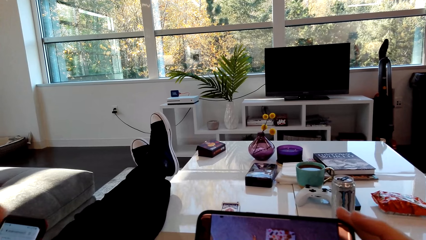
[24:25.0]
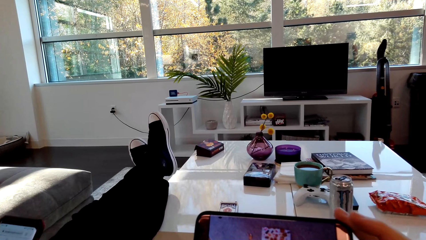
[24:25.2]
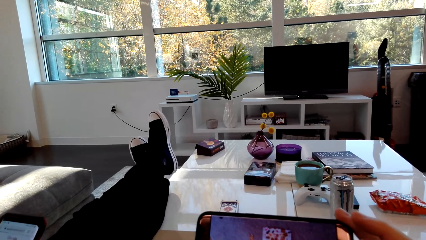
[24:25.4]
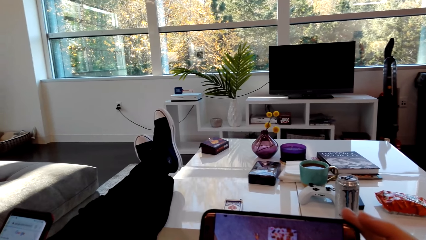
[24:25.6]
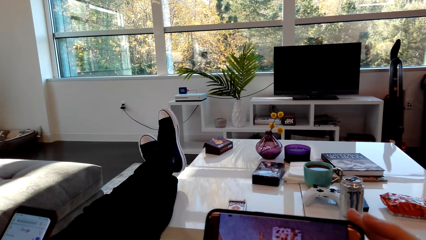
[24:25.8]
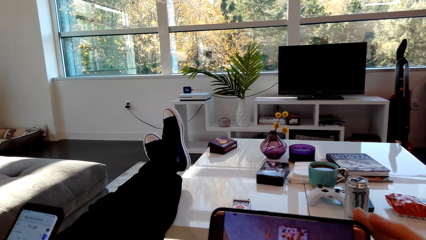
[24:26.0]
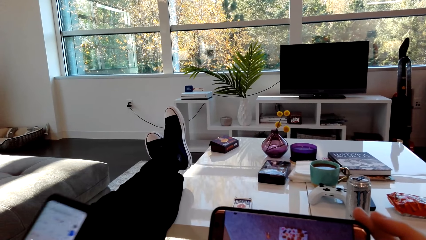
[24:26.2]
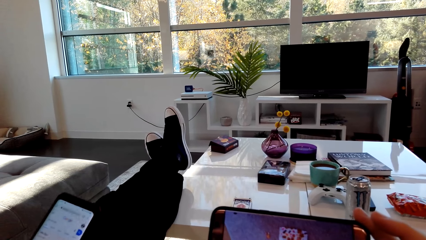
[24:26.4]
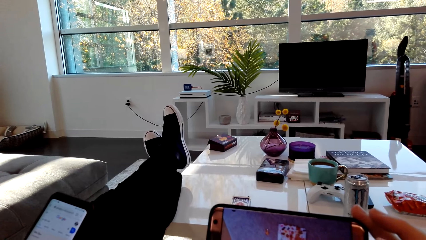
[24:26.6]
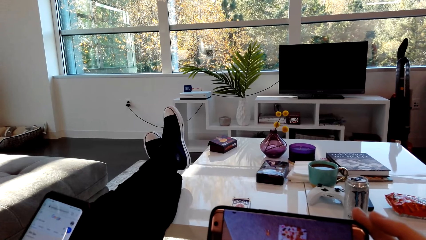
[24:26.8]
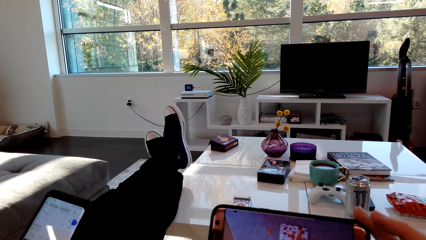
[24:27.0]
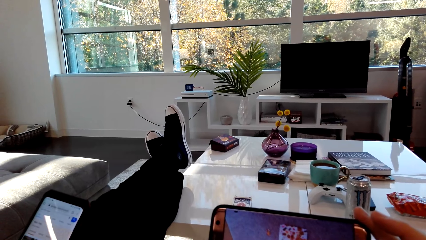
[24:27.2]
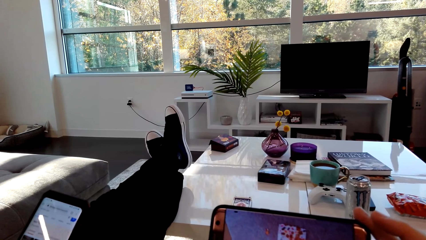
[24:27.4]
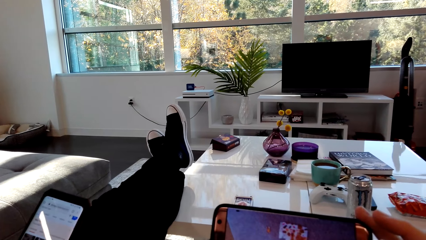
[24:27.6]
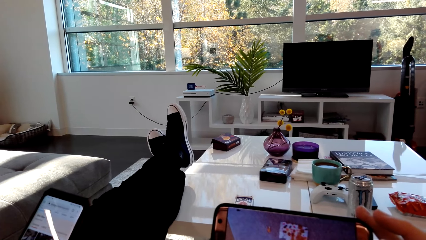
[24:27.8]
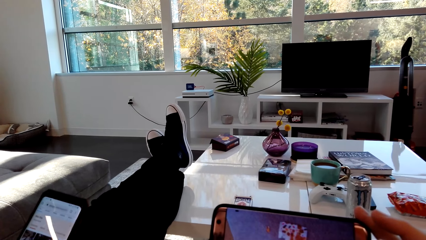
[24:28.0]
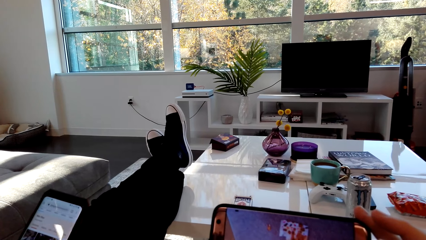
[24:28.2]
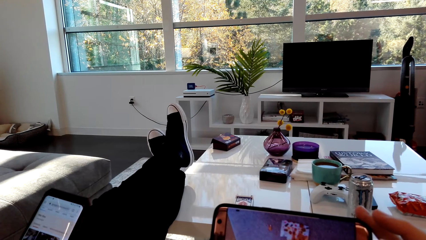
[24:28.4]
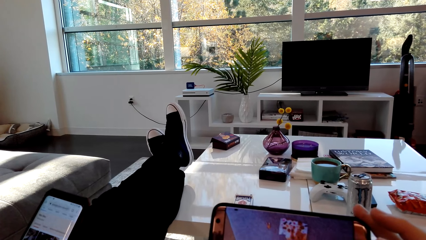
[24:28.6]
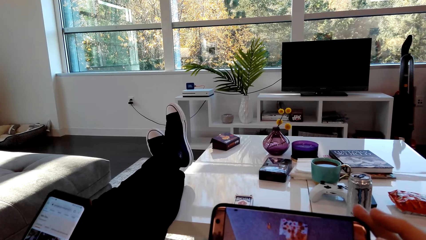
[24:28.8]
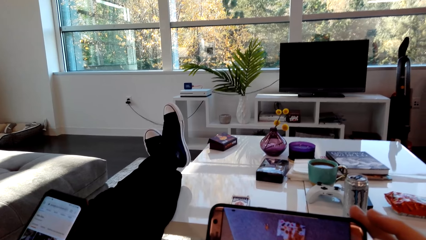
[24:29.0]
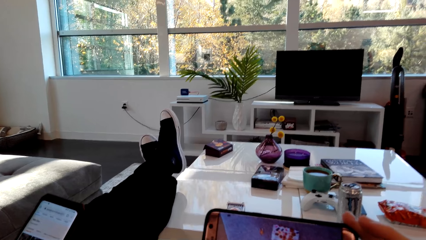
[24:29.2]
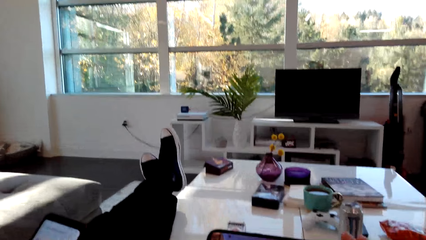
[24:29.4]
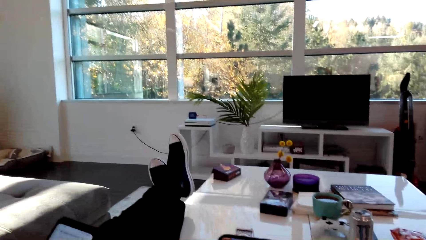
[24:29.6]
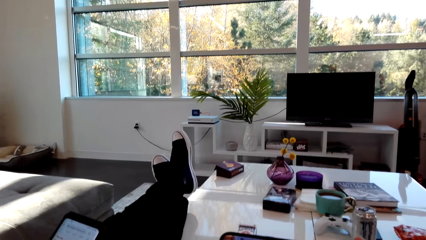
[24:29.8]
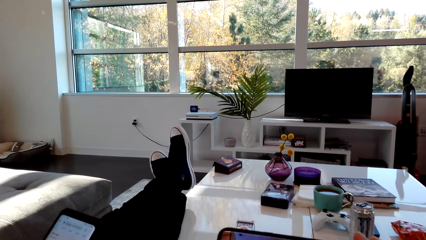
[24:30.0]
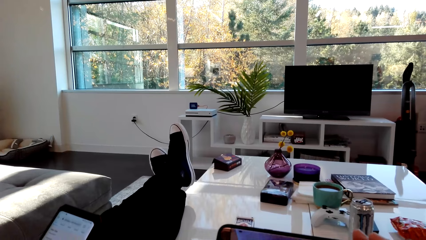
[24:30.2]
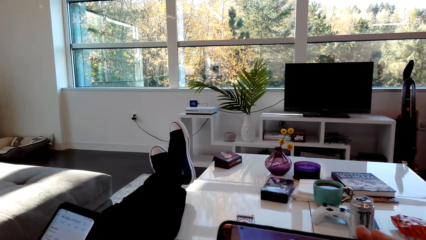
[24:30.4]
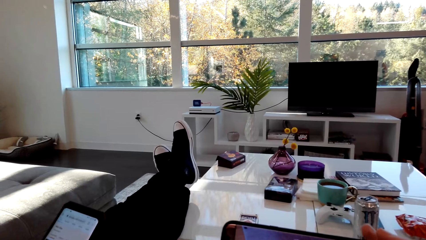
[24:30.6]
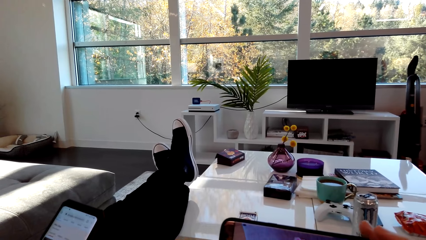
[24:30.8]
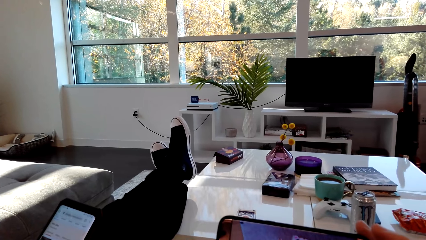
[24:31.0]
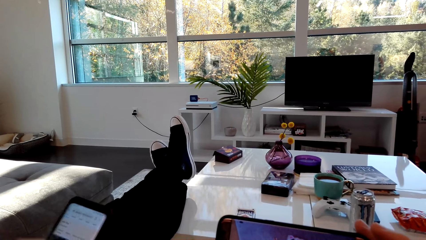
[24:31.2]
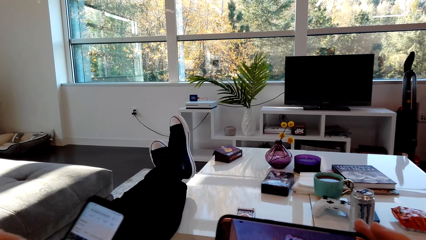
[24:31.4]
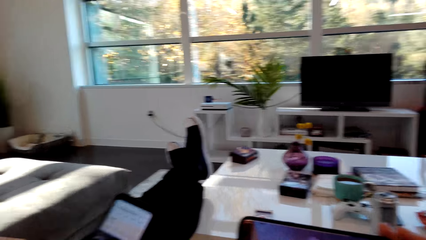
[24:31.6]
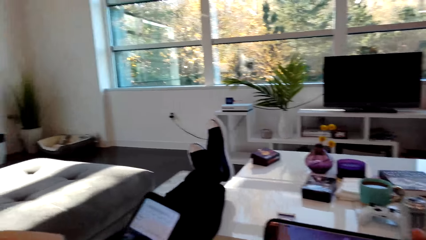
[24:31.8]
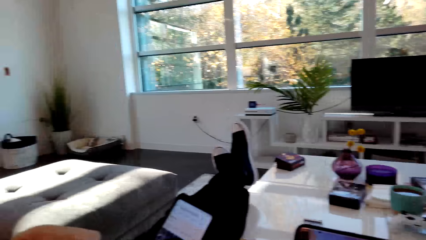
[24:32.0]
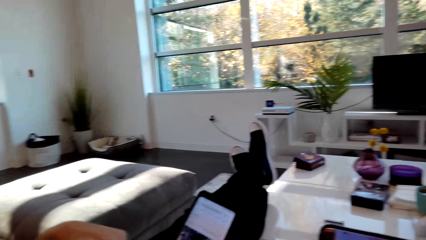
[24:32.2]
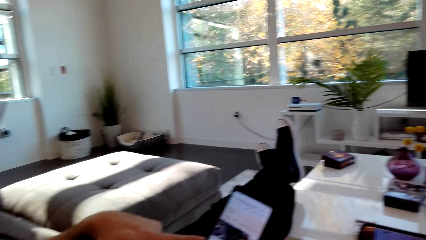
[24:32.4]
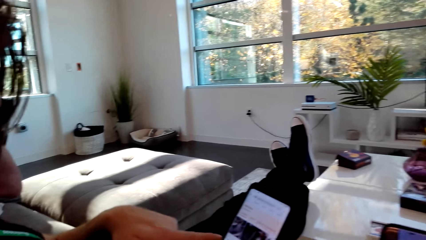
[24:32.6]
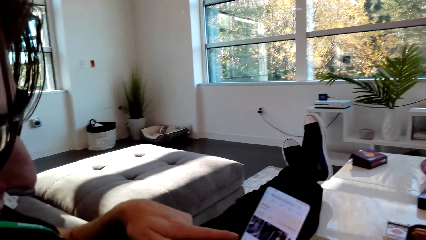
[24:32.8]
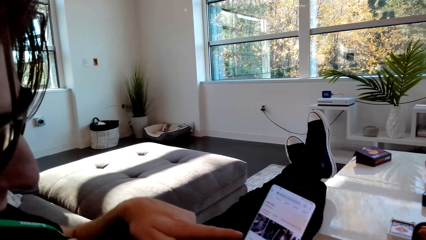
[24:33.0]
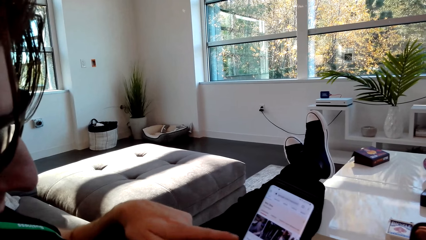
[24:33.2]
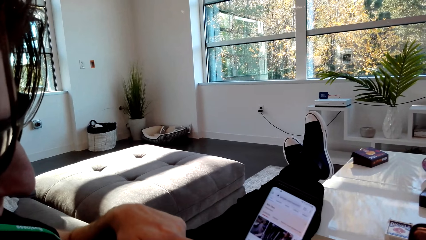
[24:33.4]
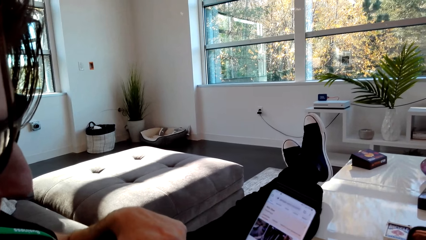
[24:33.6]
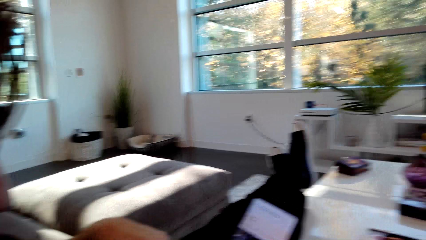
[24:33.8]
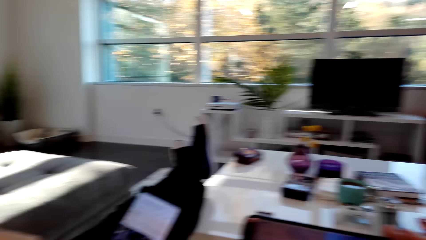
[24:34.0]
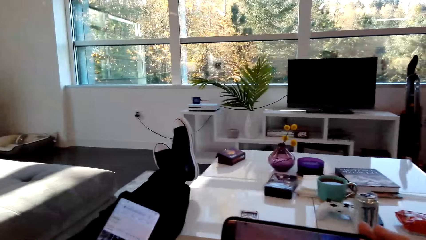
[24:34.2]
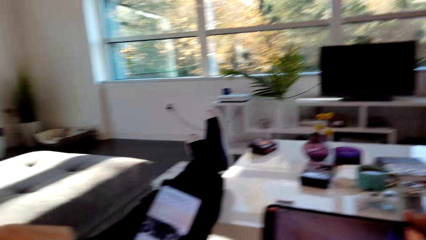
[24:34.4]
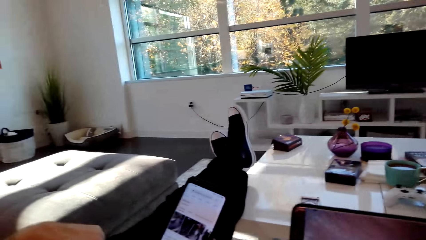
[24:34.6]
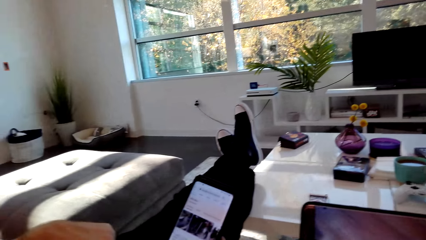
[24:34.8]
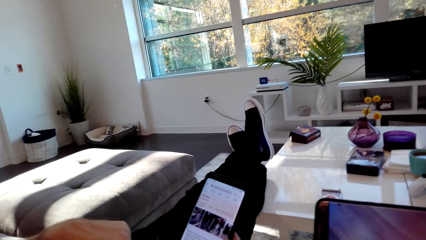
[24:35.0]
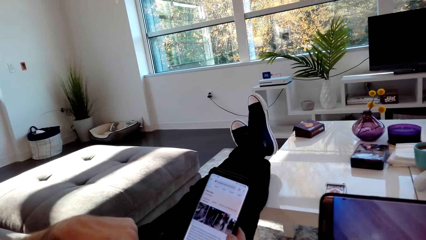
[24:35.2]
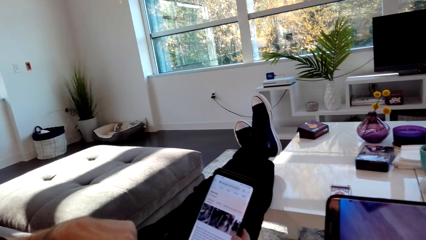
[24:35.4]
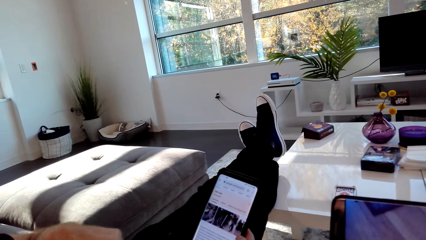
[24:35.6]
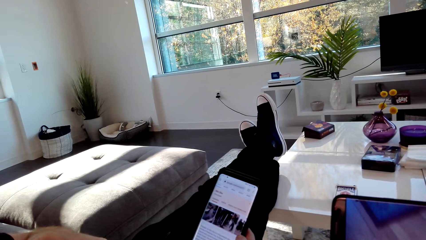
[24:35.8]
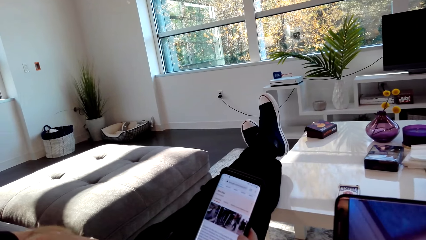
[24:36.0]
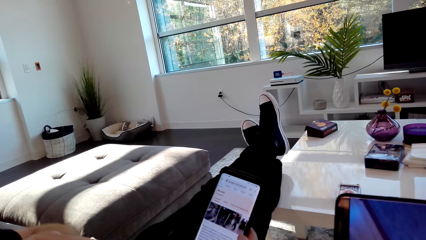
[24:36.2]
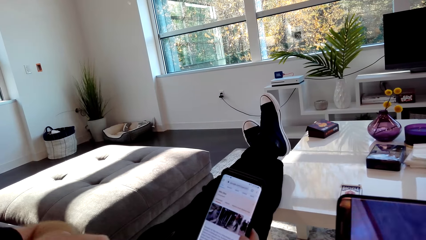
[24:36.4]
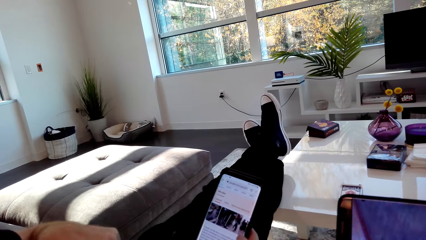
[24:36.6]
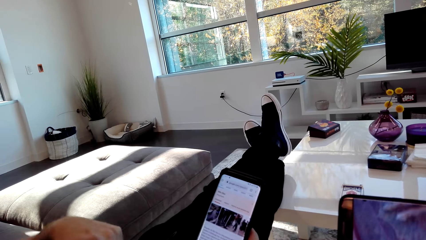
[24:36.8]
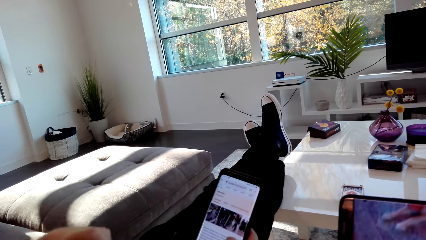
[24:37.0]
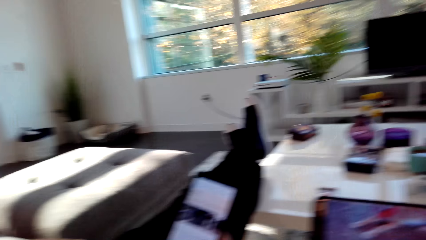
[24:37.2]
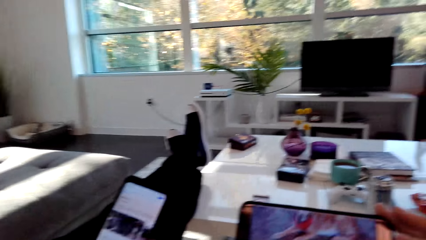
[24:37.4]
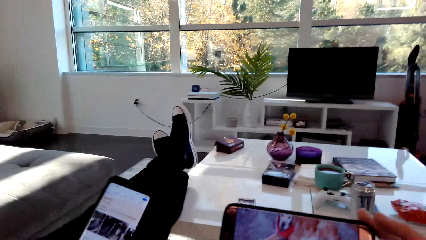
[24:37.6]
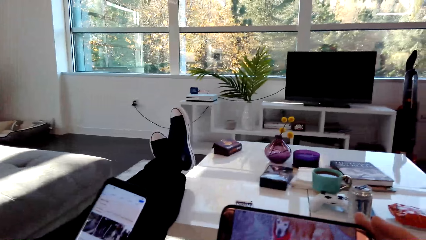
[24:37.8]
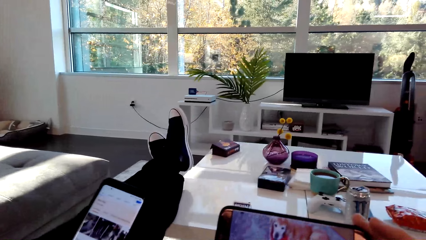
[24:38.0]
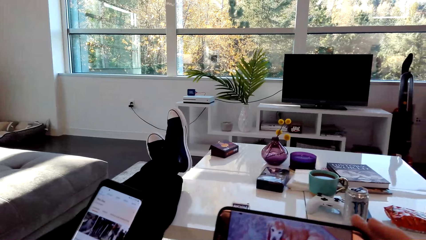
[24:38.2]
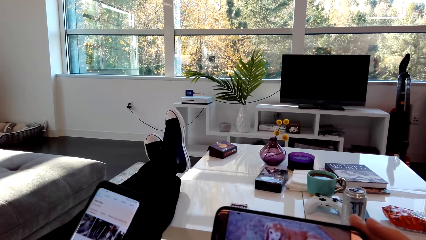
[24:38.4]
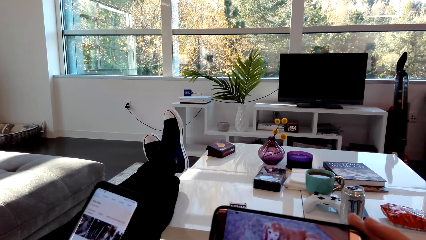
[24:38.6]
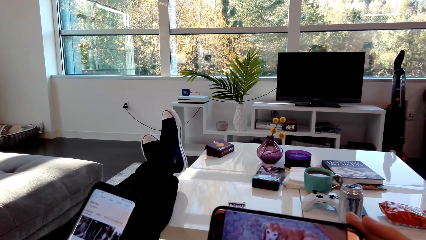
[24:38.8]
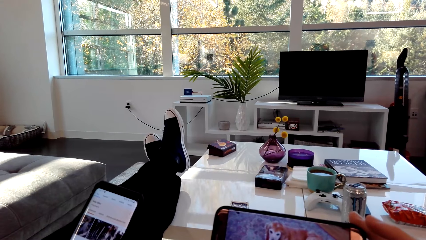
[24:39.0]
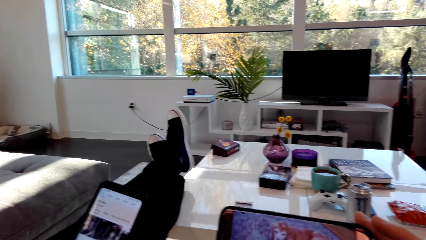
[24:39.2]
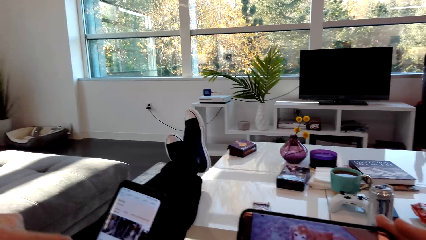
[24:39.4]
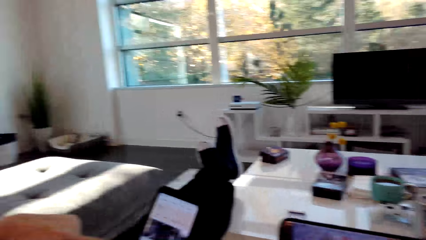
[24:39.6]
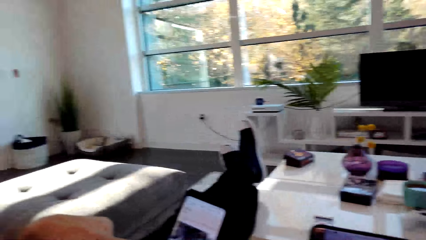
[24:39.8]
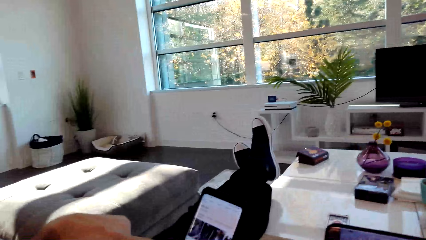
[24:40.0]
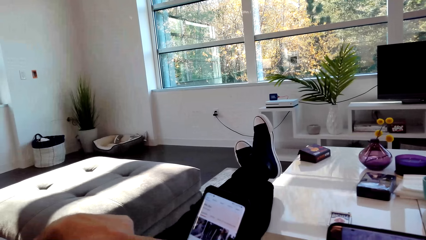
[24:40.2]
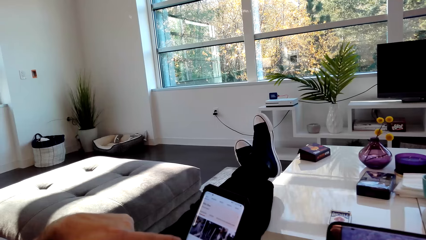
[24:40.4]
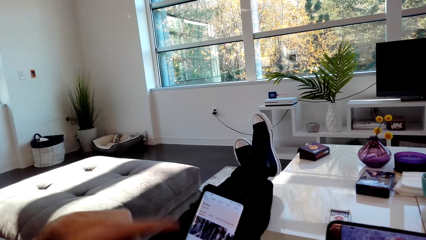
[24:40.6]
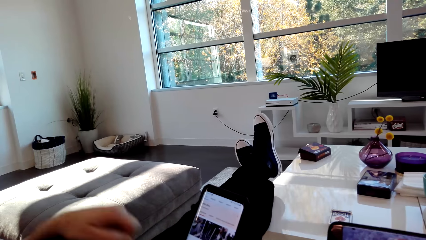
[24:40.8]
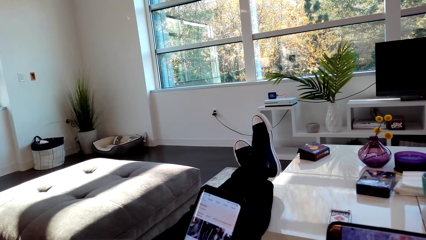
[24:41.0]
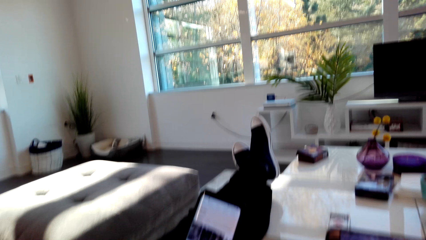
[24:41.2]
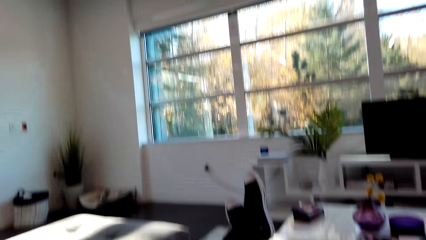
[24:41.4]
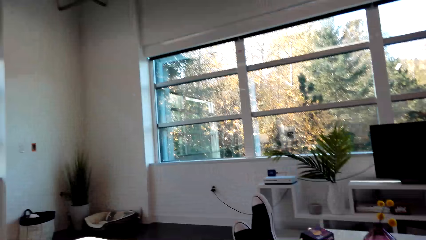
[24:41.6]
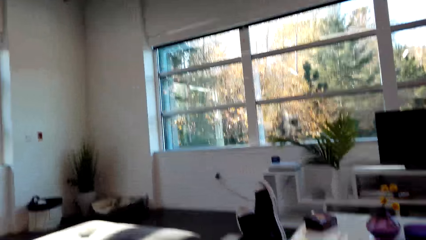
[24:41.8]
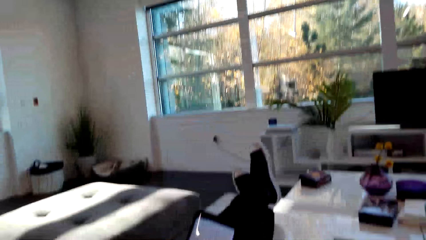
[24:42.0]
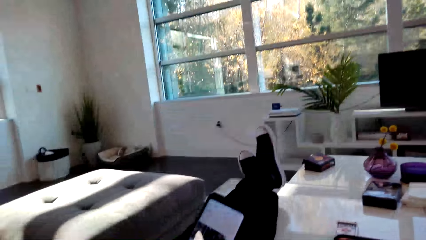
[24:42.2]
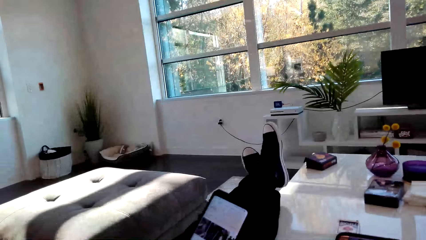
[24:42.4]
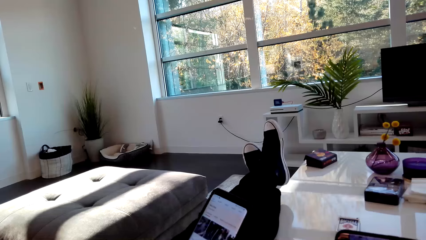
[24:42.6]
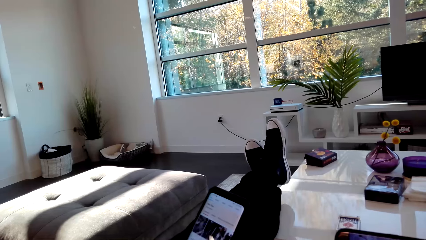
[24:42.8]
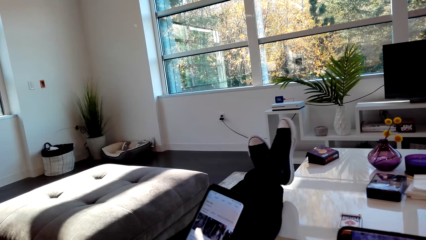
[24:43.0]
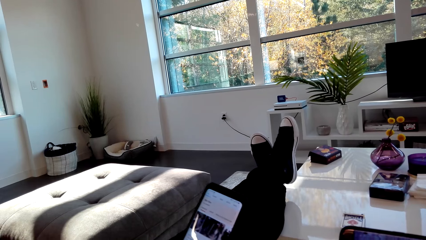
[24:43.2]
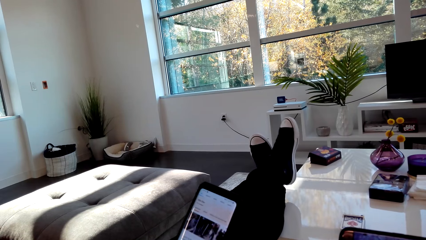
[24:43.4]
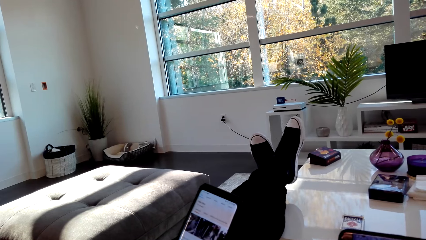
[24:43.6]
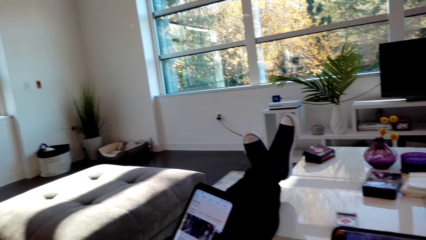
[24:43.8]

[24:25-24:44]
A person dialogs with the camera wearer. The camera wearer watches a video on a phone. The person dialogs with the camera wearer.
